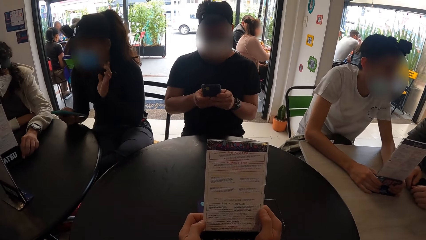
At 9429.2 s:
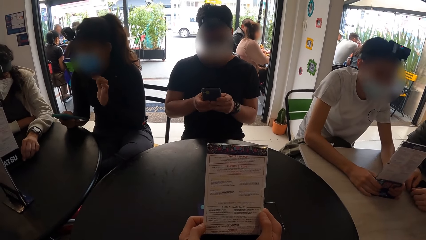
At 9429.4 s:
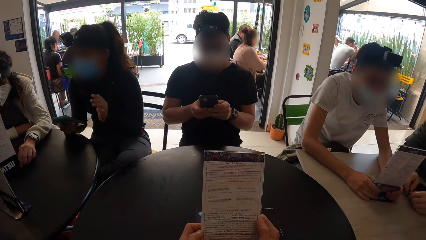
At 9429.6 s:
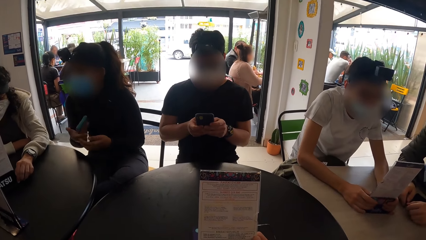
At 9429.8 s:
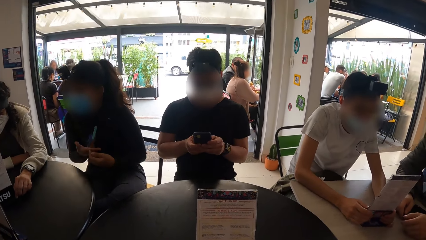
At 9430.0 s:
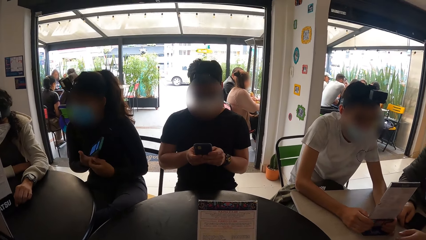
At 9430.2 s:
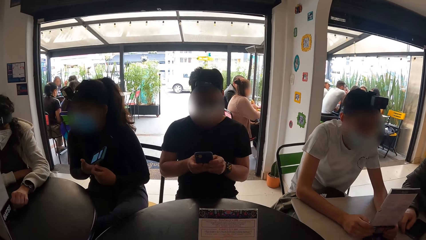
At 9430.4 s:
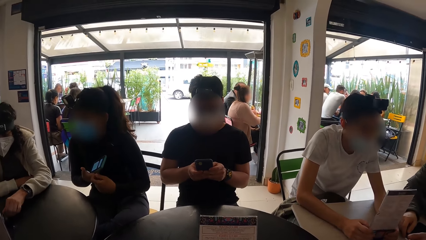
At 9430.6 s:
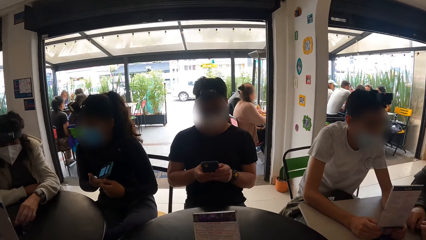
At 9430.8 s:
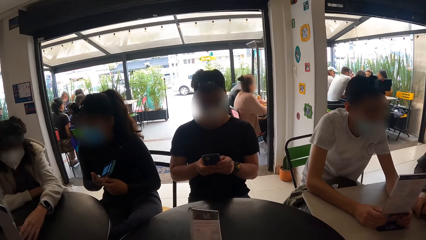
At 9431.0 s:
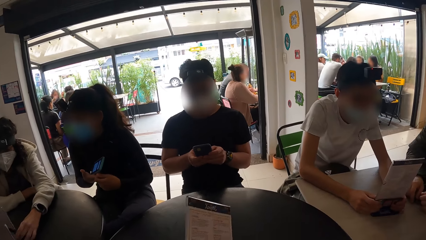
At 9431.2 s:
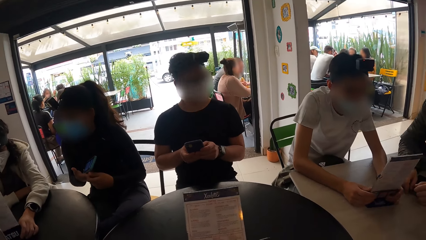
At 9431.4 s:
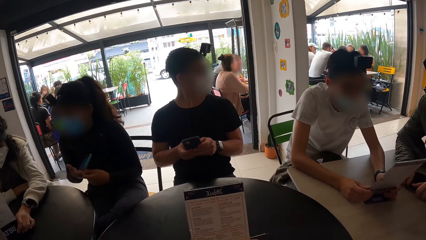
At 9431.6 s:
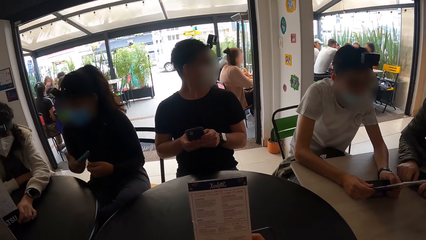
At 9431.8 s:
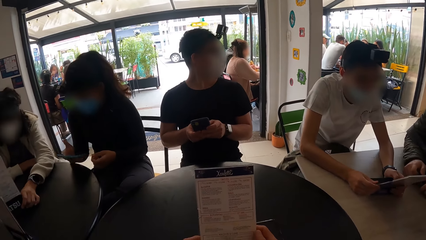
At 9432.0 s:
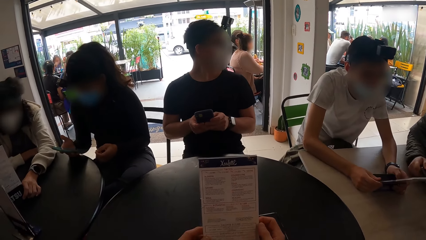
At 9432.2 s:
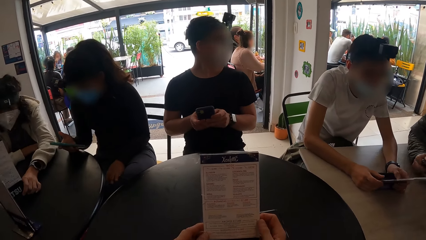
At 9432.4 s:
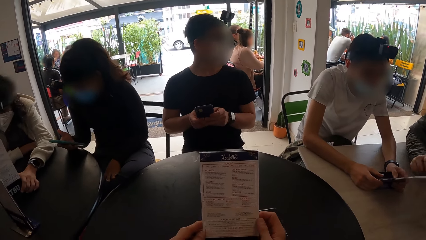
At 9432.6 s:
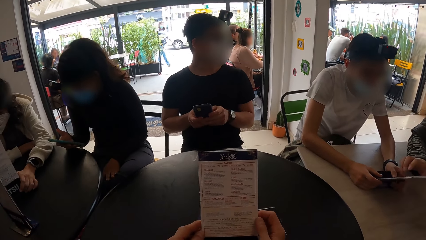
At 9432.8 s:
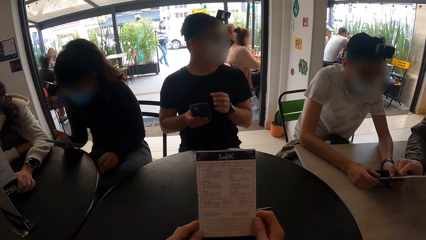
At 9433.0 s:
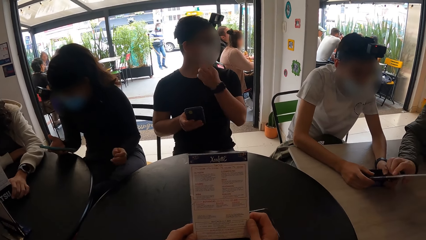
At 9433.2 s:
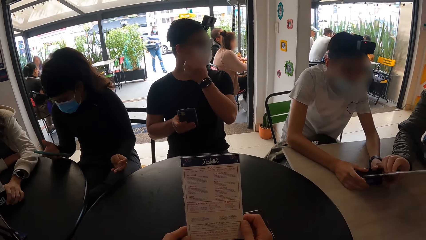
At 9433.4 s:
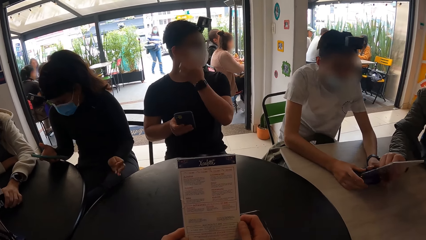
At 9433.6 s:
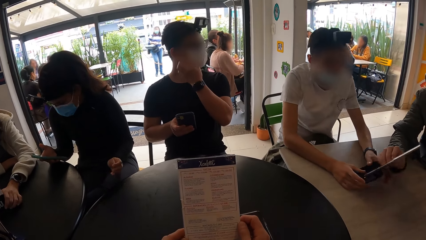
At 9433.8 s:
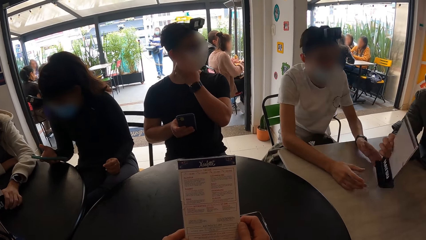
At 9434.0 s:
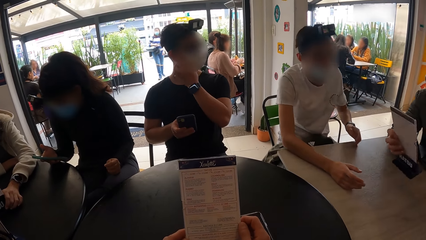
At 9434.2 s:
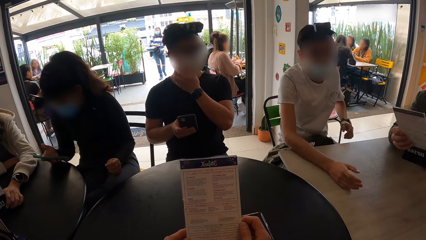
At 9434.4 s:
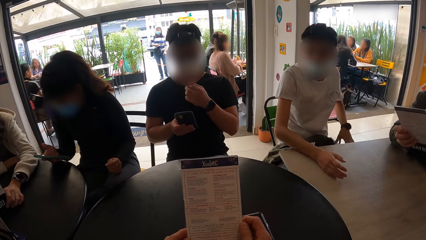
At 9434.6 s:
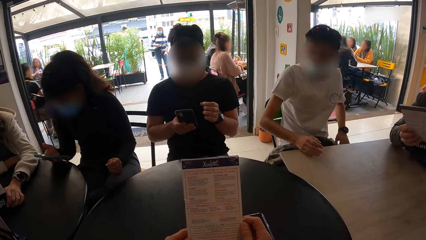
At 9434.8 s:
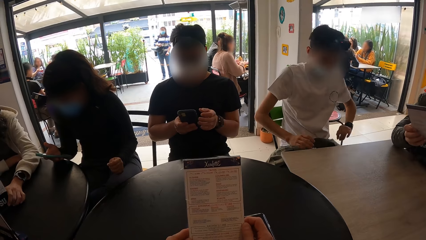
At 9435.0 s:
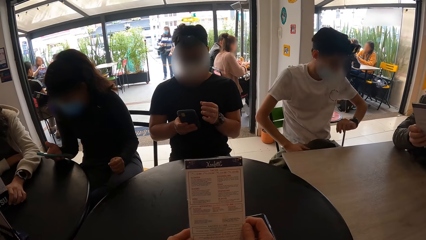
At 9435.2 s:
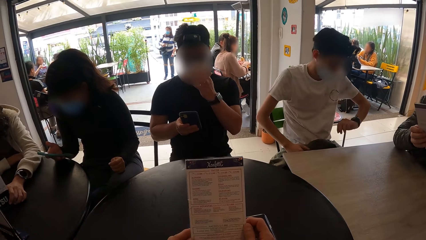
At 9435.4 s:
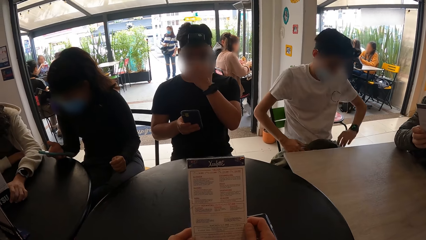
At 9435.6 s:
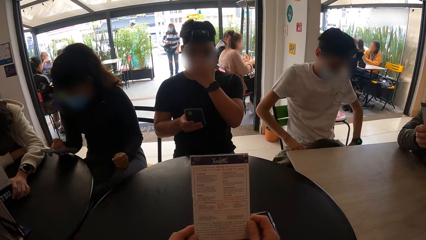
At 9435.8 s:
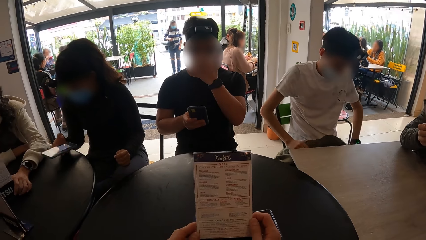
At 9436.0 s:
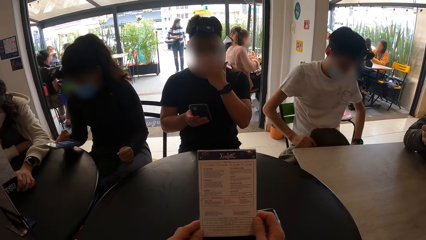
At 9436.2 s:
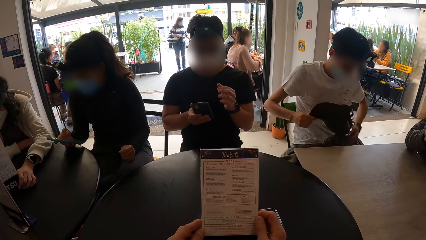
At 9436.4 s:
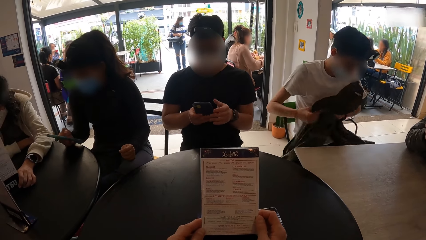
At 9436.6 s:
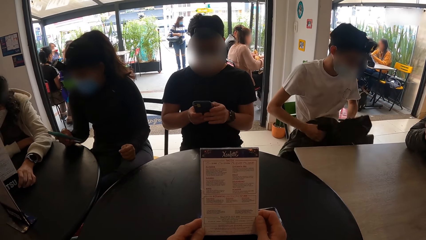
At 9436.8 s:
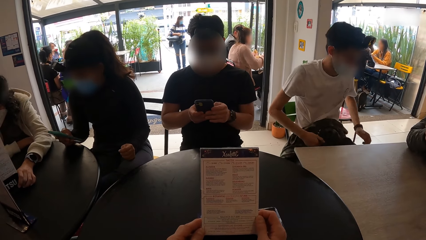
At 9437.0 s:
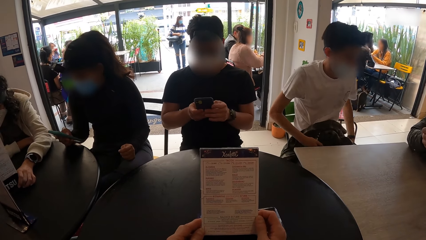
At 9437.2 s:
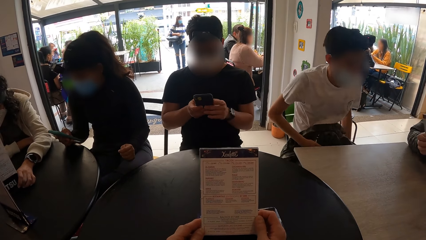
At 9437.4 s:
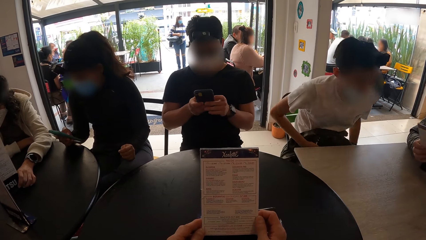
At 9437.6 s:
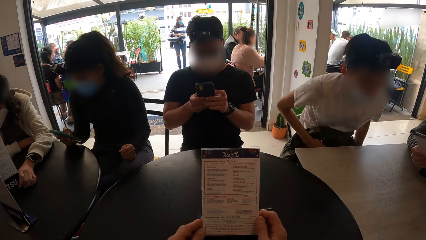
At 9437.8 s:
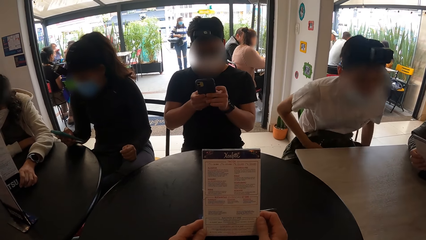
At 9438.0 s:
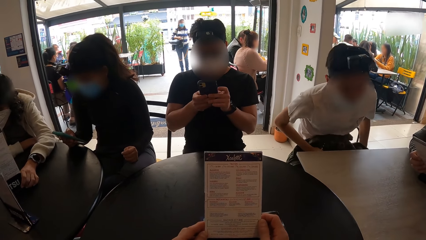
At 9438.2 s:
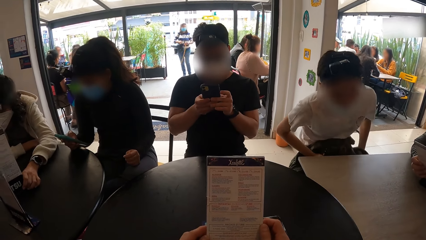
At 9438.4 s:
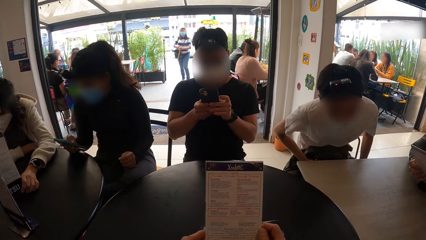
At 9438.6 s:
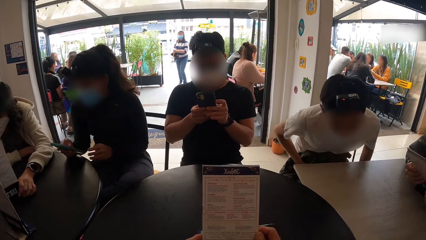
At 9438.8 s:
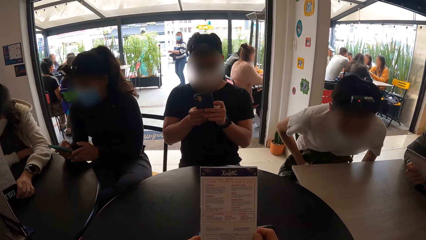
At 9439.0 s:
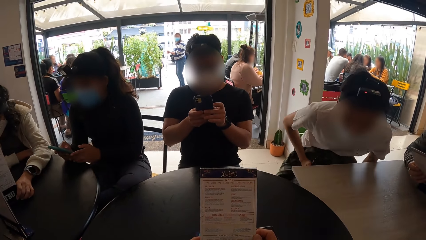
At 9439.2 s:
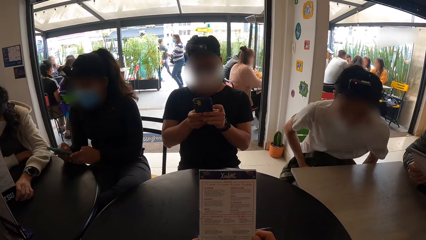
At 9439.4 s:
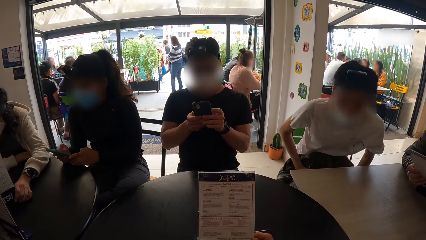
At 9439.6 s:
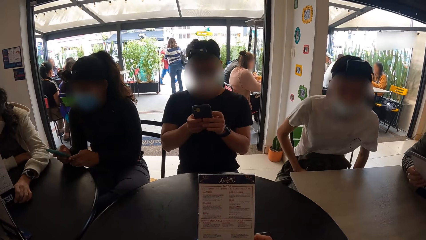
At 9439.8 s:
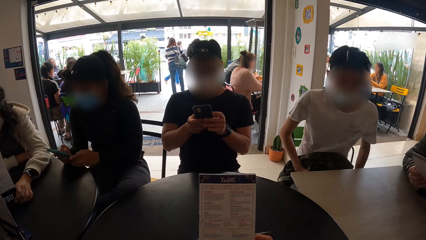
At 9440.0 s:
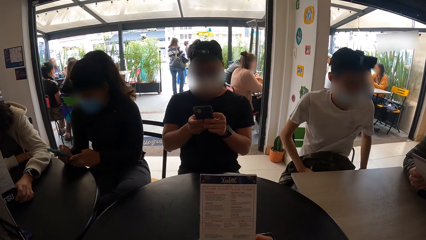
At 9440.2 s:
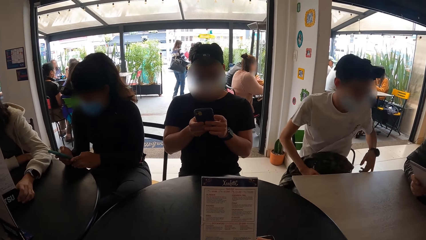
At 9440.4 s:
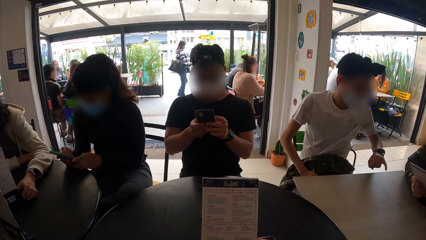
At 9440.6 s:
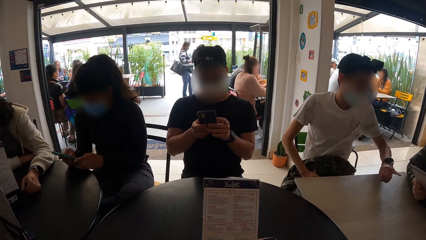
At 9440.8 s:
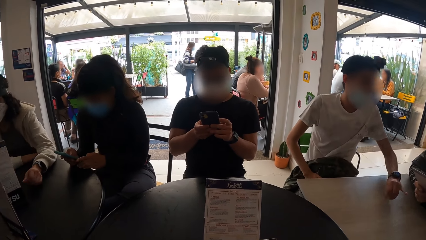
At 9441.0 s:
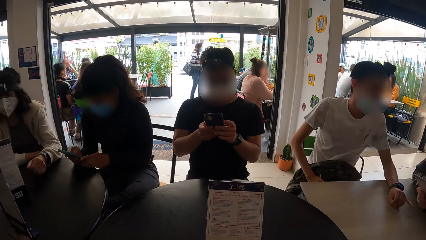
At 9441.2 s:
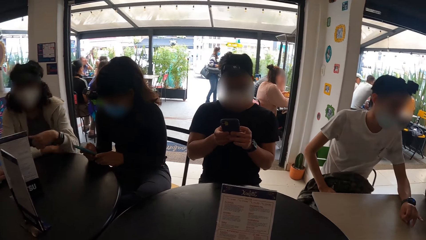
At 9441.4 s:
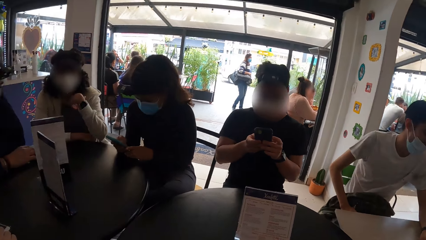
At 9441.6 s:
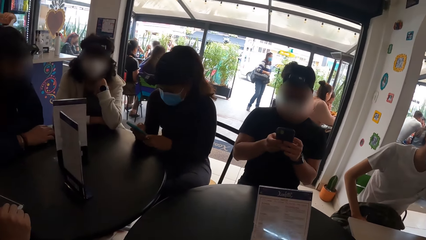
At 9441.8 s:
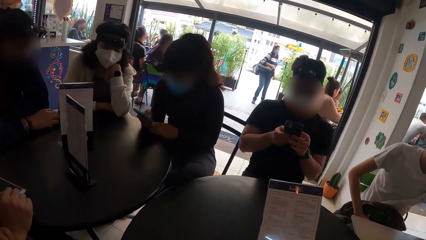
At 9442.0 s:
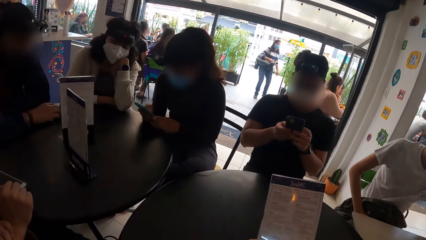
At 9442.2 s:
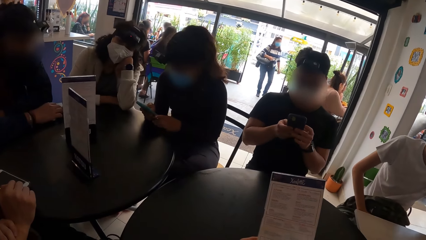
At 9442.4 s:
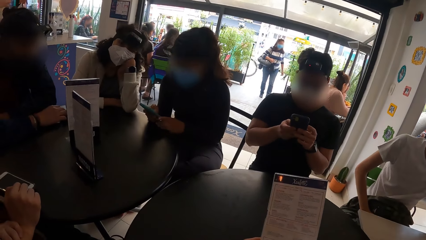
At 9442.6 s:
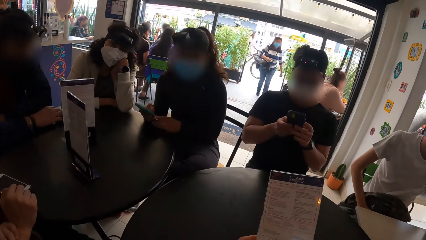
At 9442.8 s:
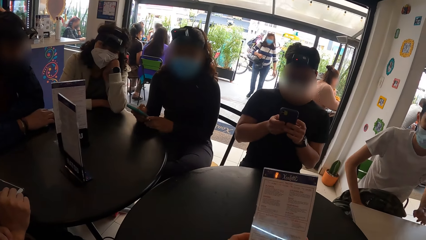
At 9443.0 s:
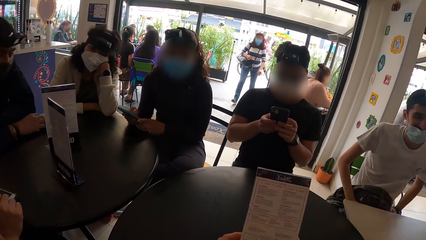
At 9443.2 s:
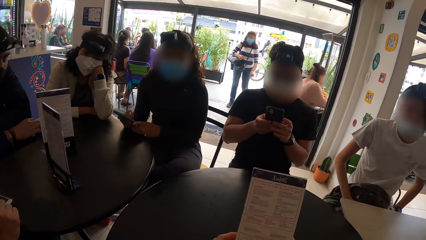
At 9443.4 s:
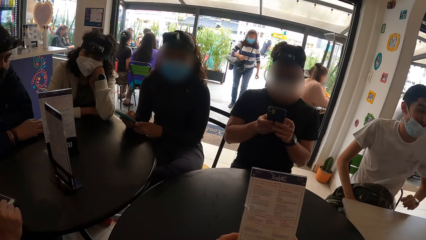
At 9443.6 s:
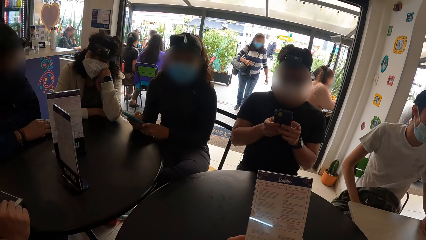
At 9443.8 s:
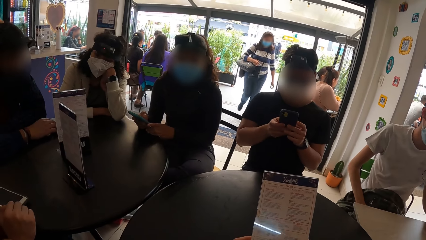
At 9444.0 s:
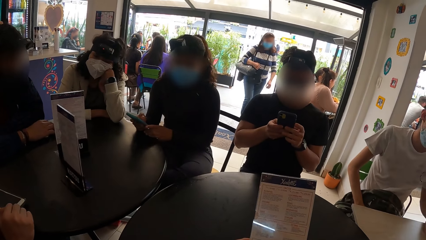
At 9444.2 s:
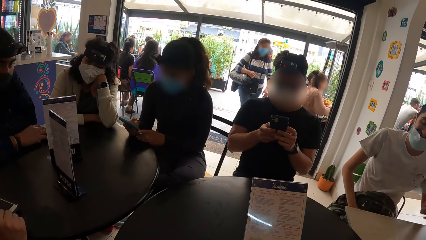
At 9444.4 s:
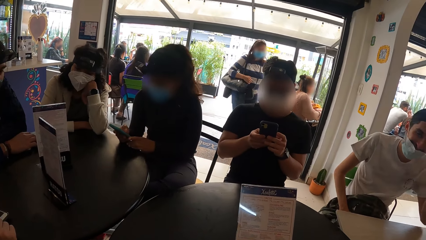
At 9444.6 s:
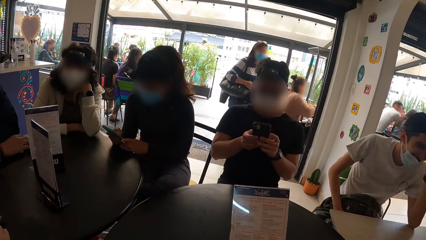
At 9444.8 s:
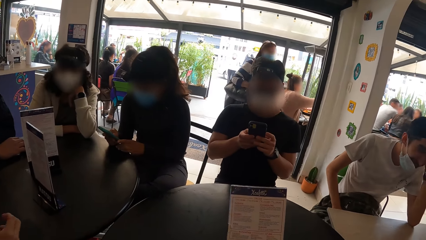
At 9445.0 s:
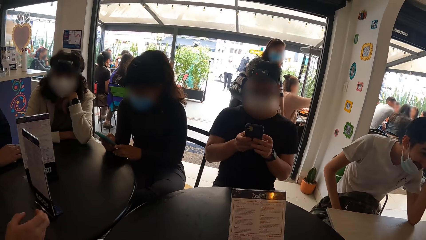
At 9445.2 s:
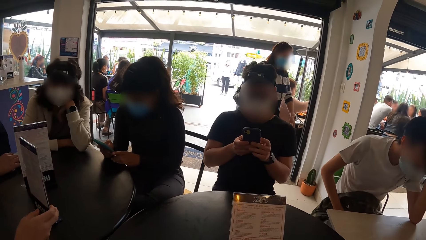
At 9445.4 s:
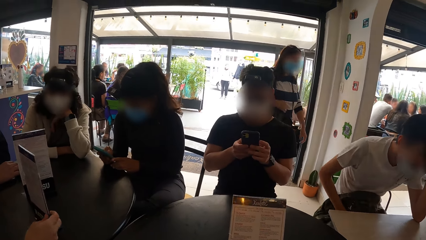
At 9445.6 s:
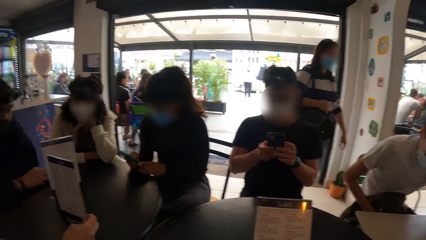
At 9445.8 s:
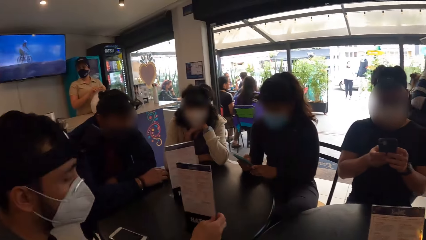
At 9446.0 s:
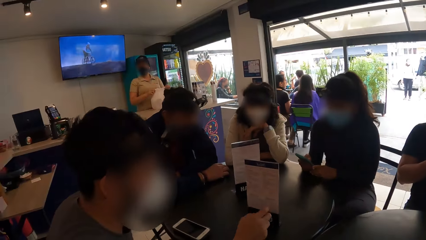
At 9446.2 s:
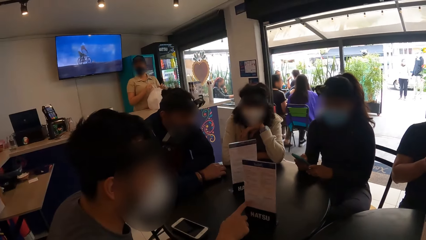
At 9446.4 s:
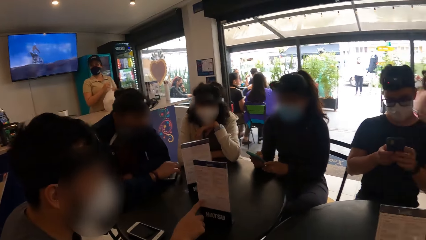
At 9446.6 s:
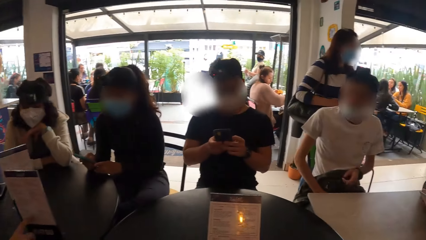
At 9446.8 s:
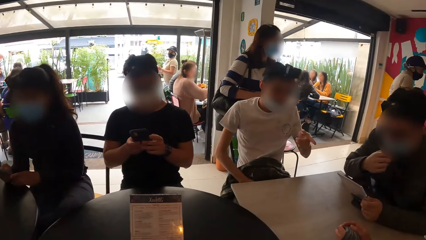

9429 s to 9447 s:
The camera wearer looks on the menu list. They turn the menu list. They look on the menu list.
